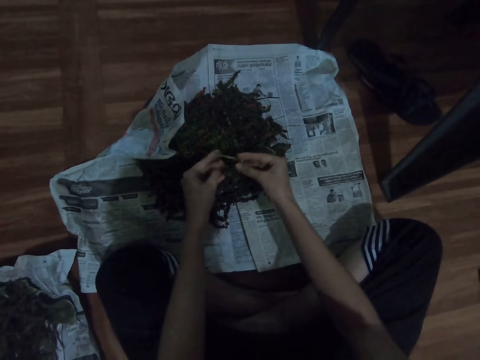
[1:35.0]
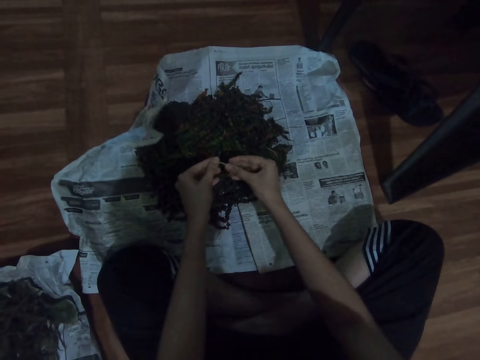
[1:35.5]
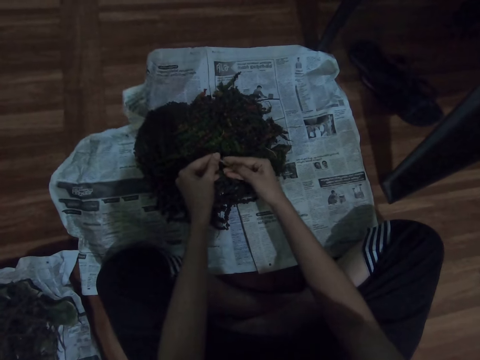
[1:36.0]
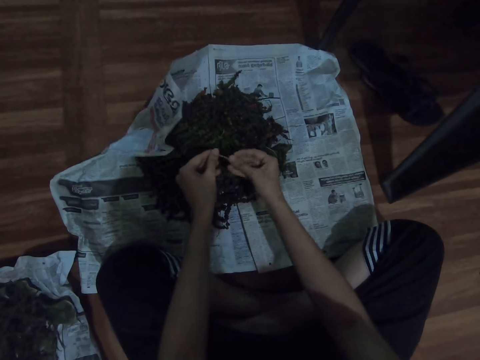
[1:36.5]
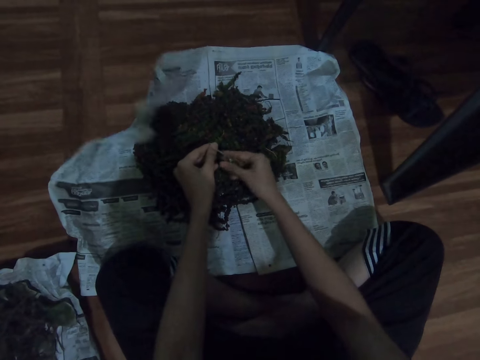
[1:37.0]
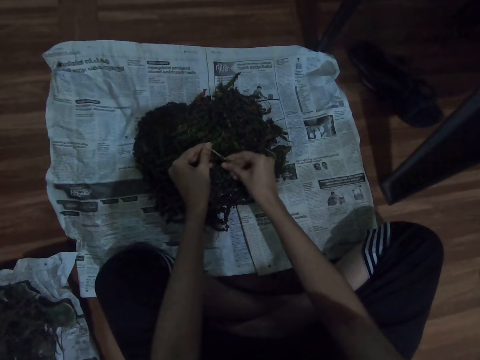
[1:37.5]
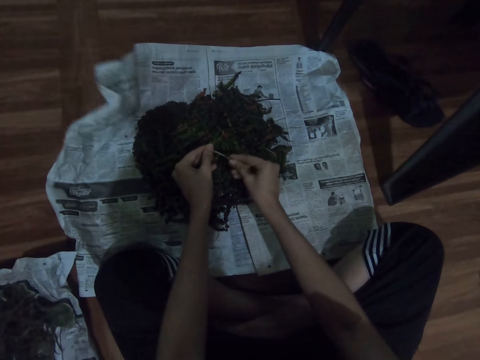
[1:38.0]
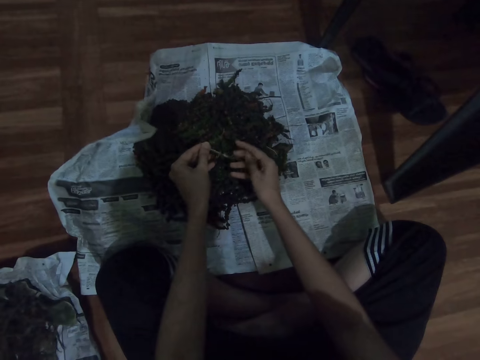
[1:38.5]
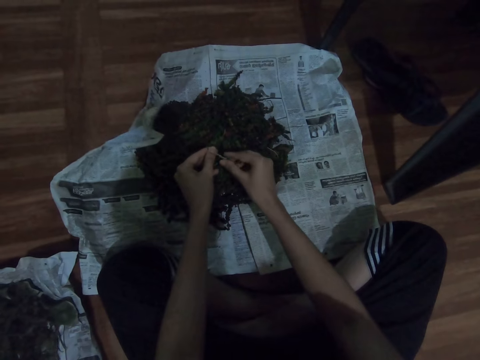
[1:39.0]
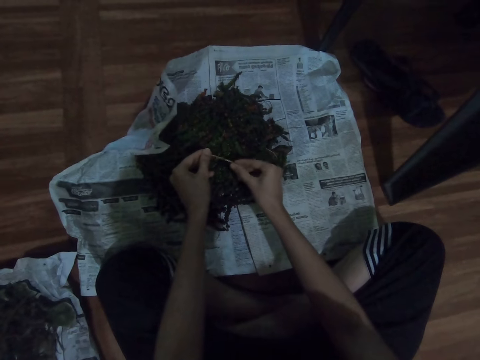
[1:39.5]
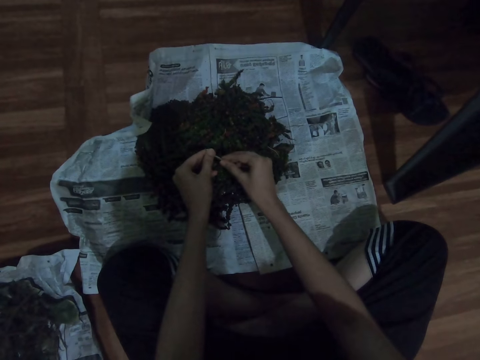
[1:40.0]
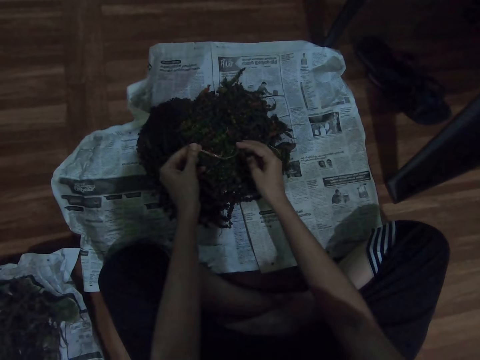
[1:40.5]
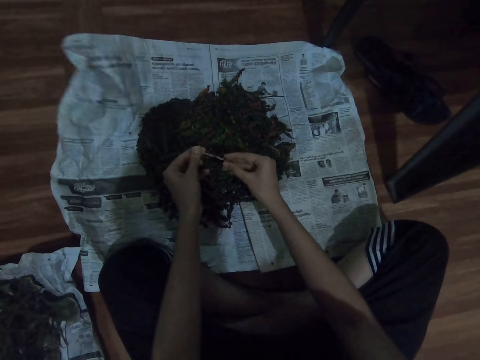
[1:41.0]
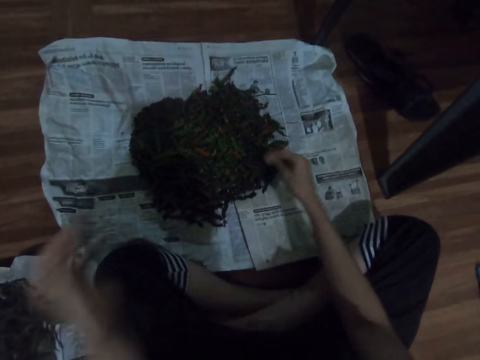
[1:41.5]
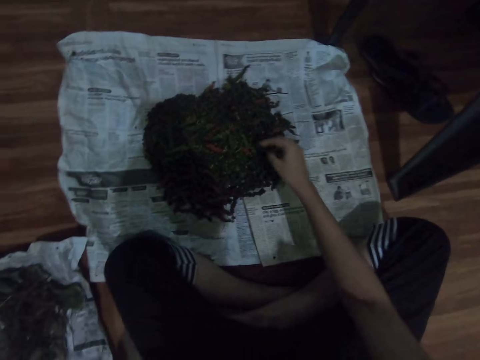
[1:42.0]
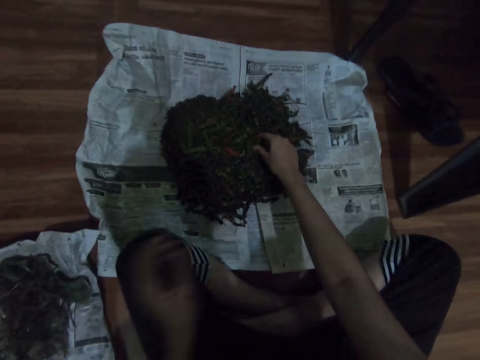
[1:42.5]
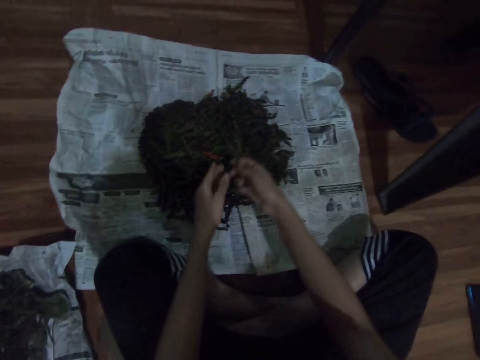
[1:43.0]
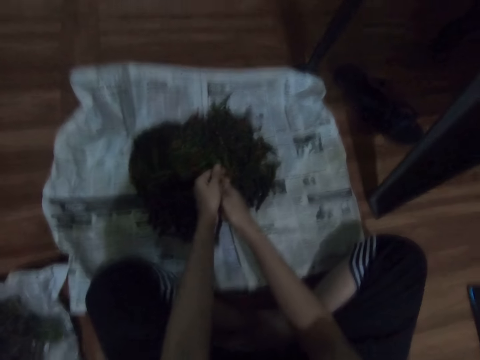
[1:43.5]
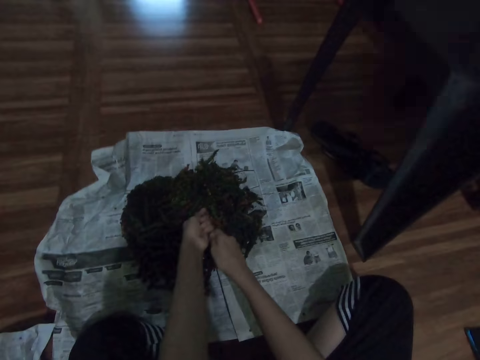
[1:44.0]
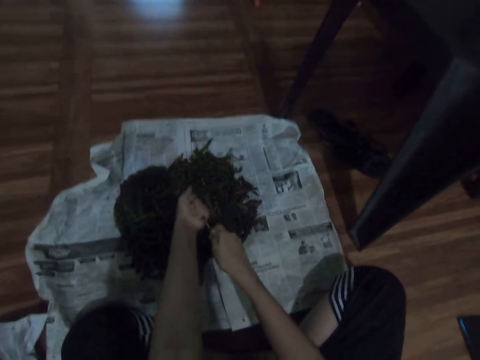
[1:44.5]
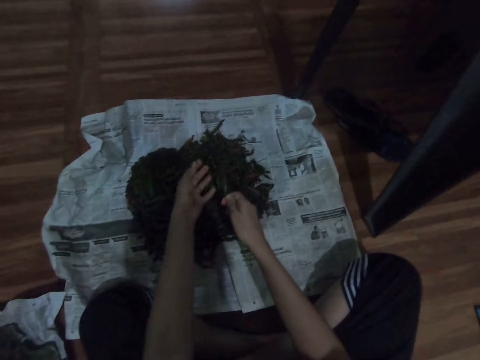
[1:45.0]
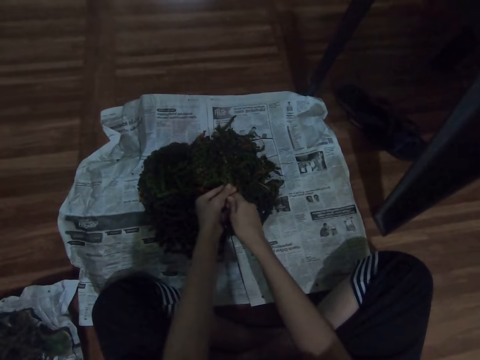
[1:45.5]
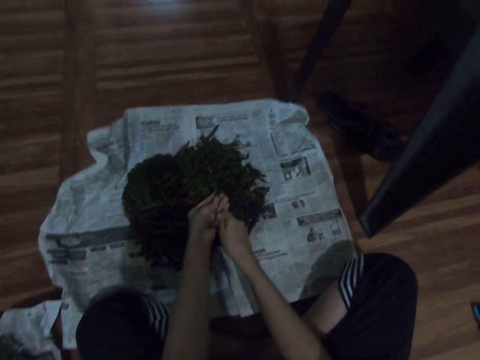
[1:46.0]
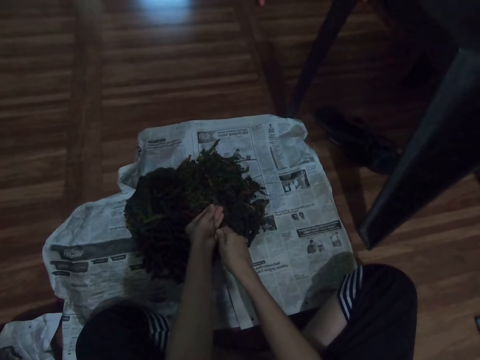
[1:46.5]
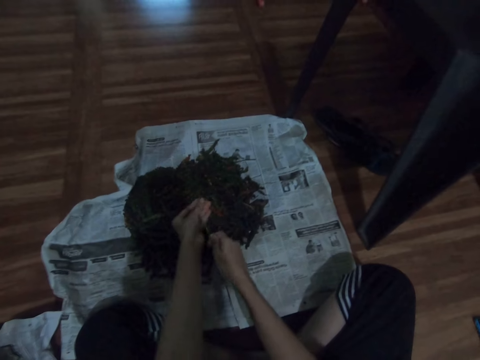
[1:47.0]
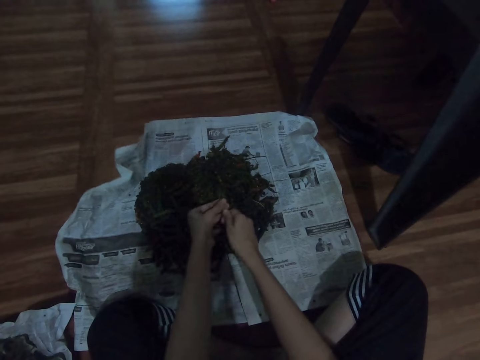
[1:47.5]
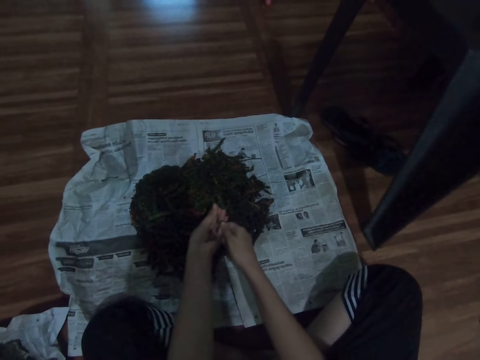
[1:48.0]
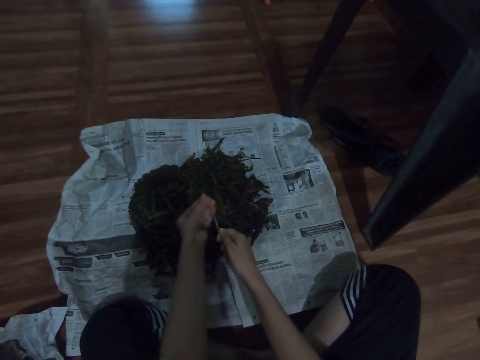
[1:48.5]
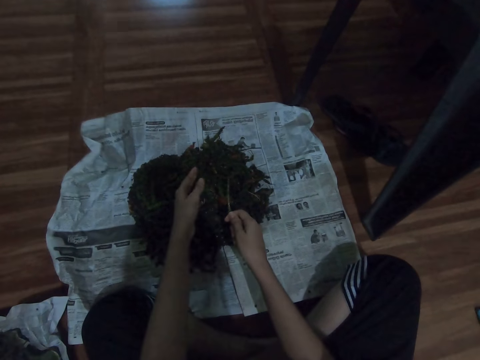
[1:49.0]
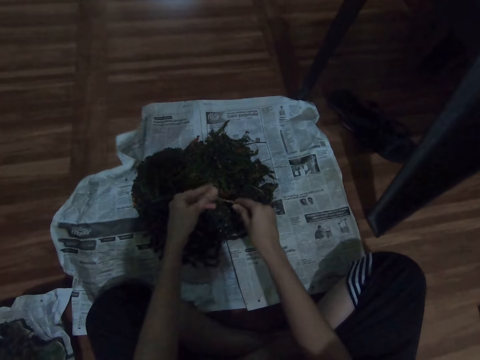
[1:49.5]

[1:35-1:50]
The camera wearer places the sticks on the other magazine on the floor. They pick another herb from the magazine on the floor. They shred herbs.

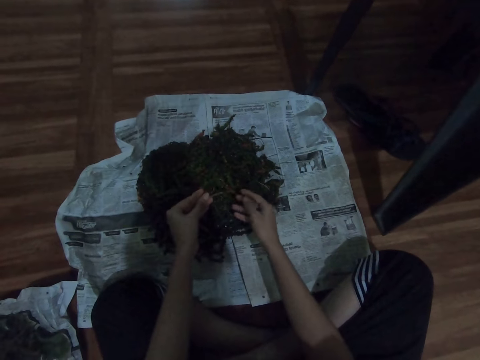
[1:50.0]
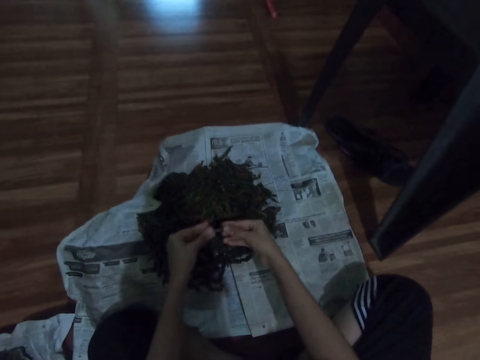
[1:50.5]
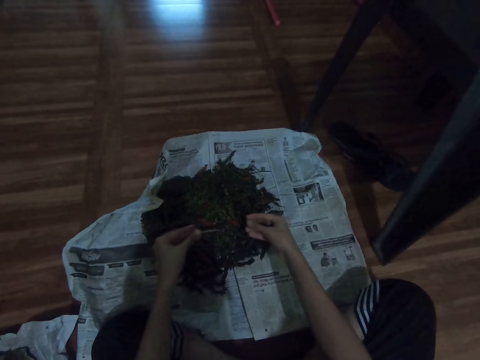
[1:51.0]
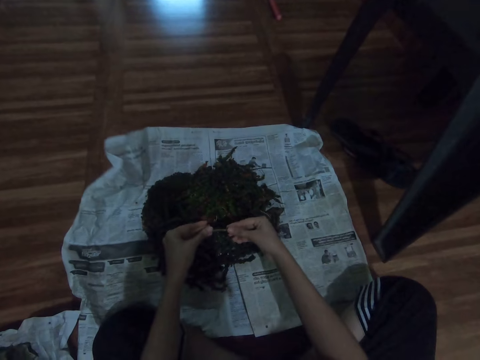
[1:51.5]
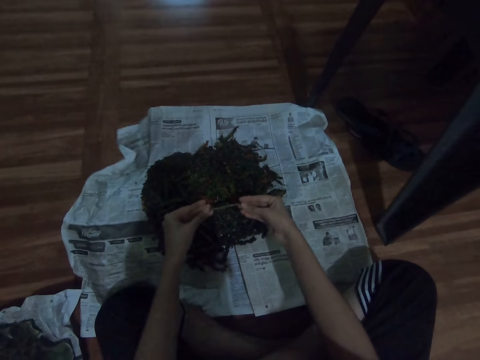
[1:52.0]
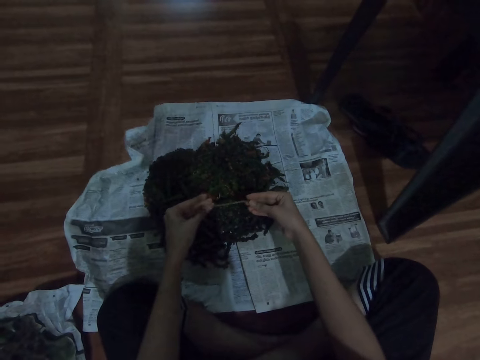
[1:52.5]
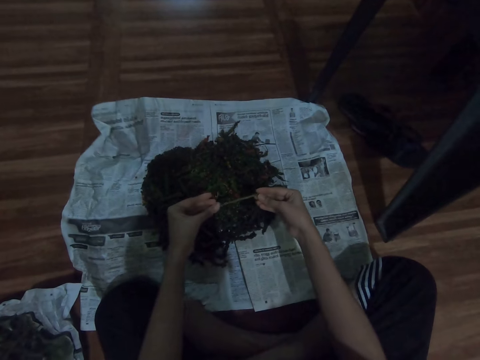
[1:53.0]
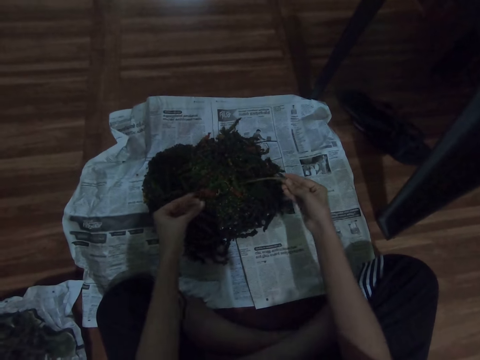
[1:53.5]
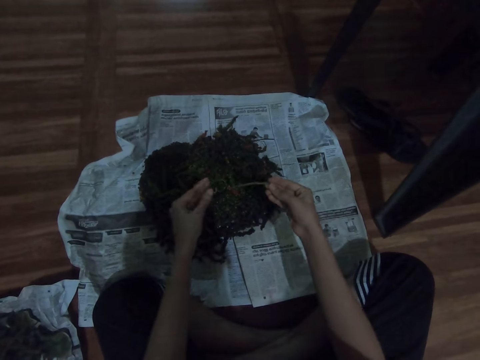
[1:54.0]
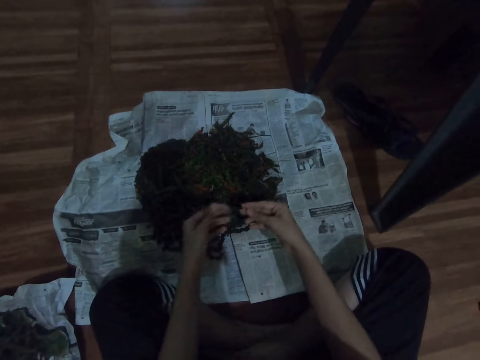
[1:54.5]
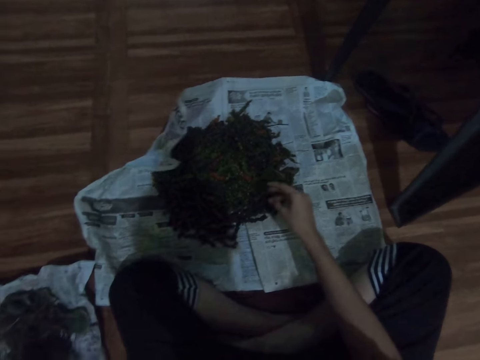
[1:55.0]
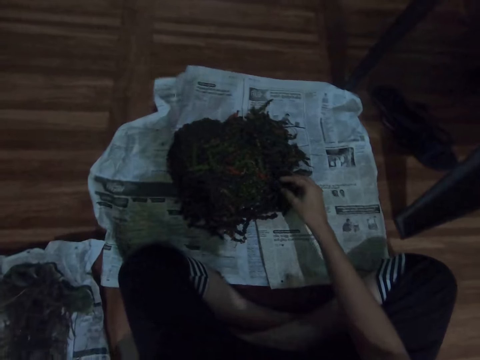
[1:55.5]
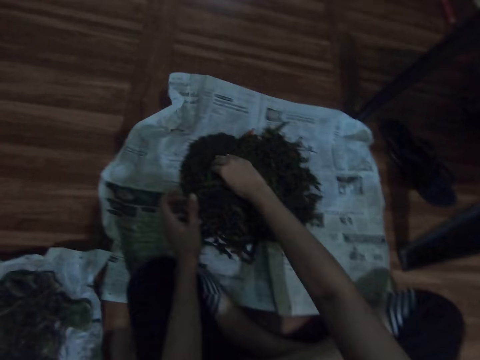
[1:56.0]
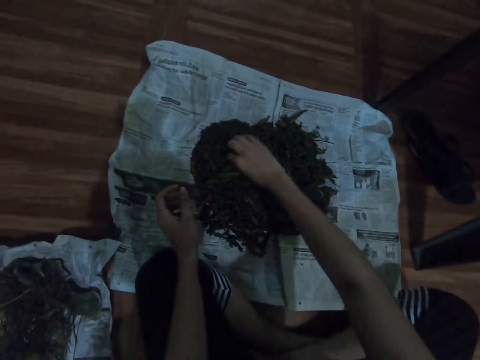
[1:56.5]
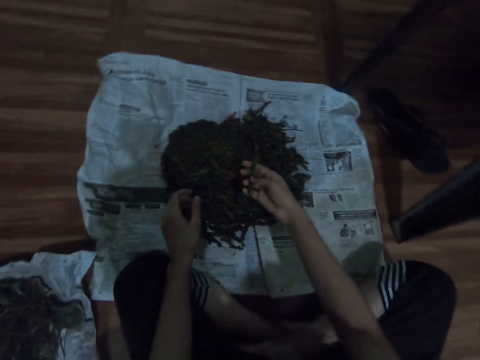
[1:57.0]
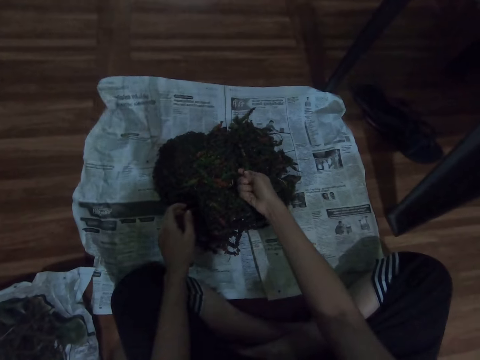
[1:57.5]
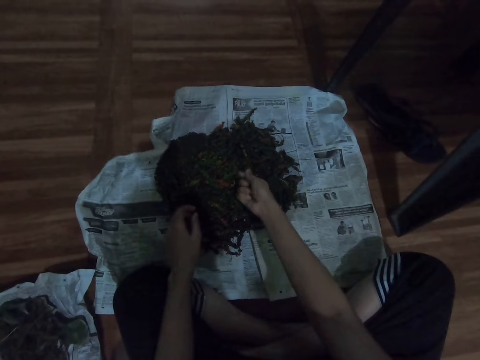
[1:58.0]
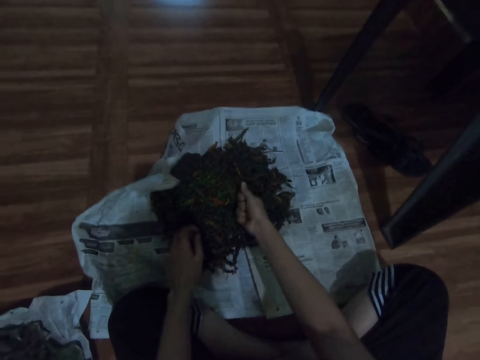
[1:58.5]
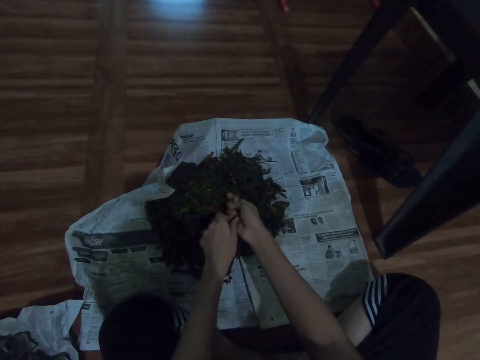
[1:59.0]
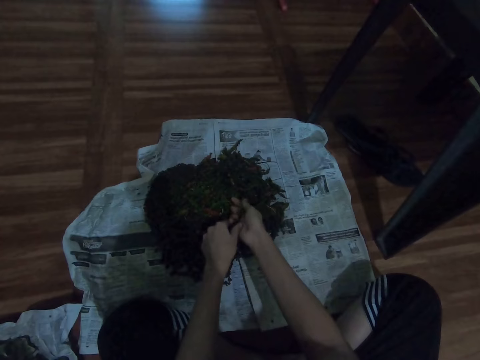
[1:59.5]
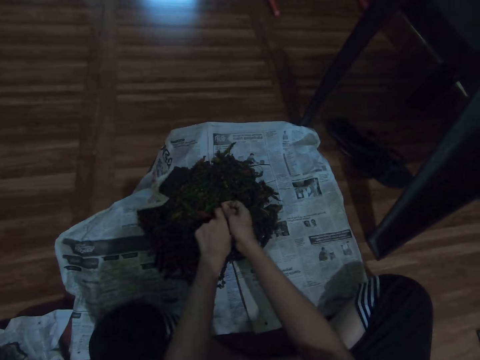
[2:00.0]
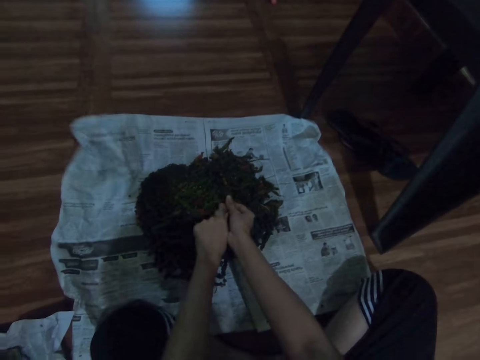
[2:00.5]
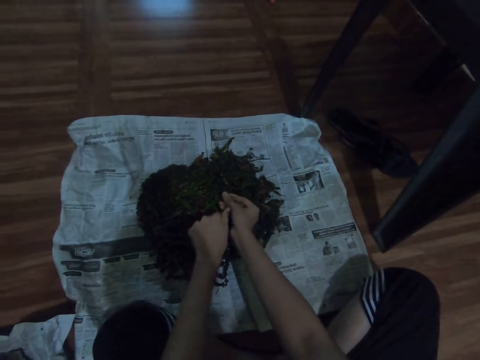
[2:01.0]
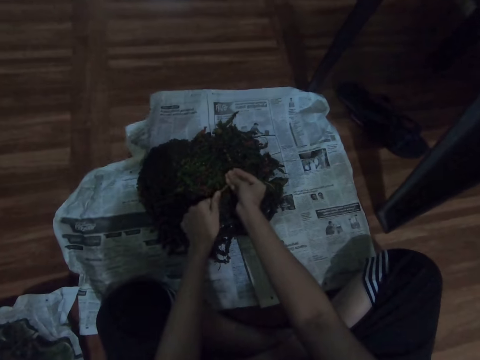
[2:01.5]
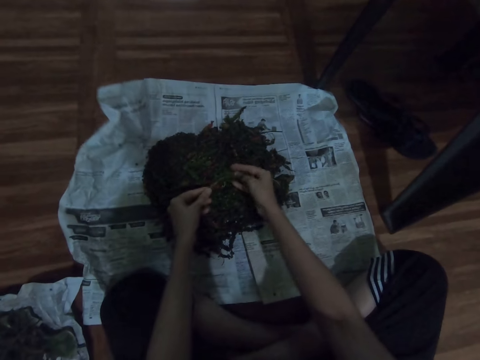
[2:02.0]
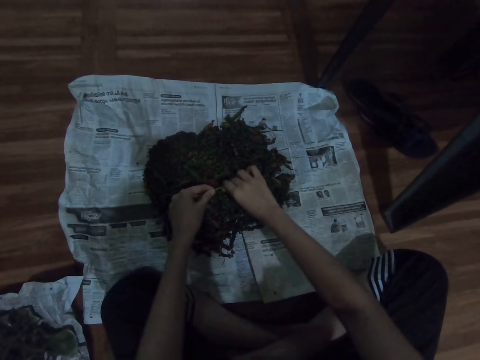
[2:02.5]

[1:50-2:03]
The camera wearer places the sticks on the other magazine on the floor. They pick another herb from the magazine on the floor. They shred herbs.
